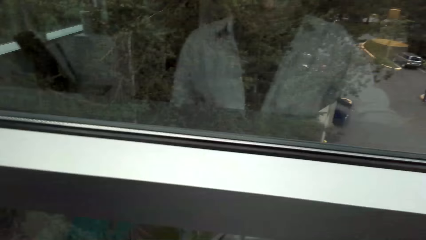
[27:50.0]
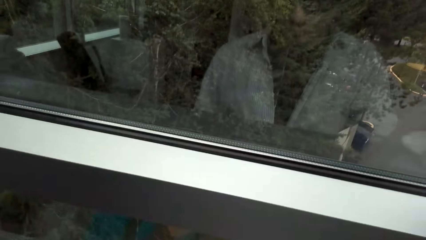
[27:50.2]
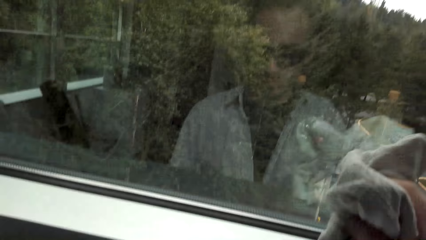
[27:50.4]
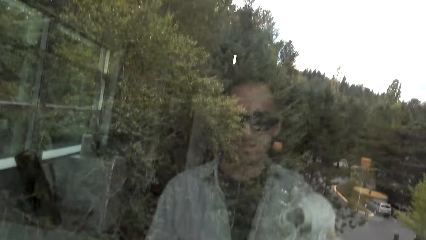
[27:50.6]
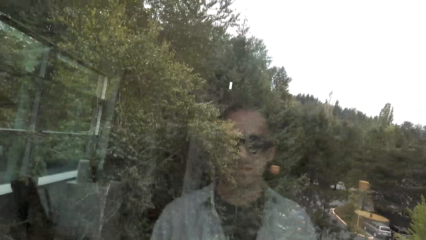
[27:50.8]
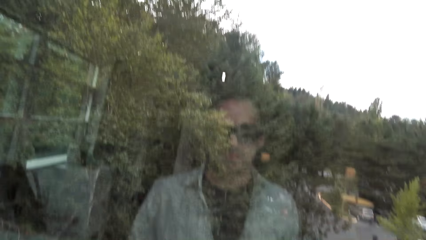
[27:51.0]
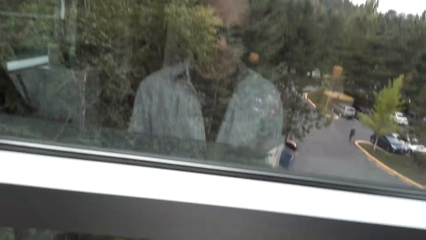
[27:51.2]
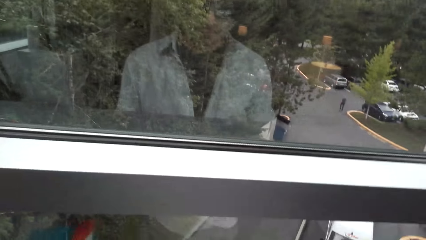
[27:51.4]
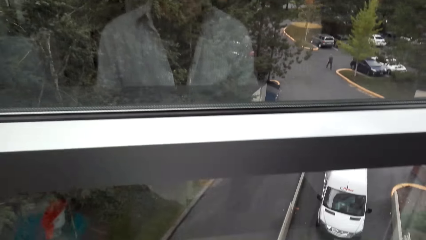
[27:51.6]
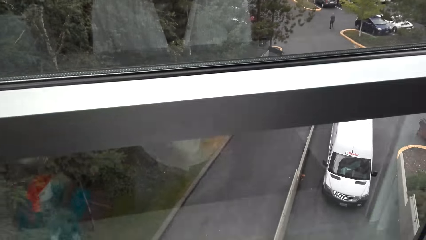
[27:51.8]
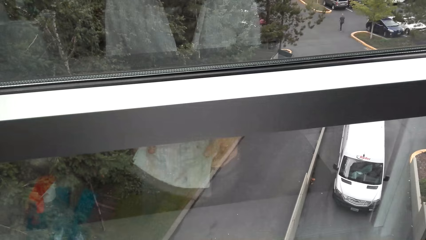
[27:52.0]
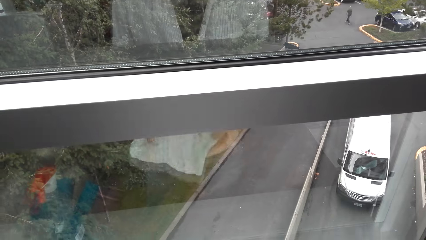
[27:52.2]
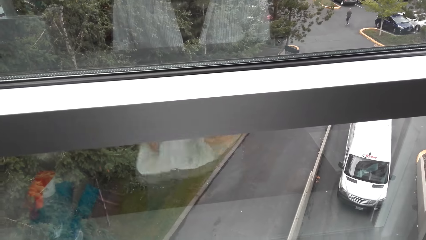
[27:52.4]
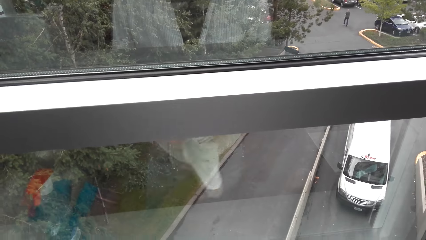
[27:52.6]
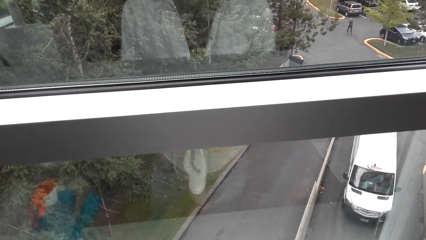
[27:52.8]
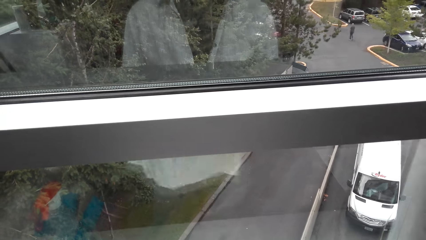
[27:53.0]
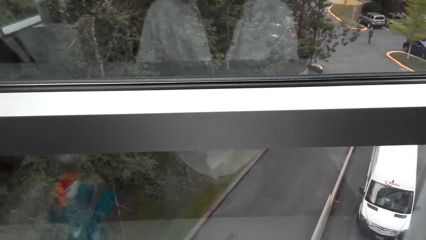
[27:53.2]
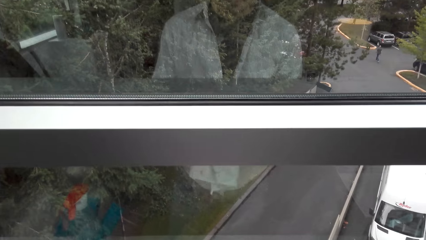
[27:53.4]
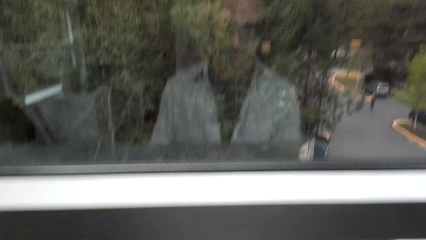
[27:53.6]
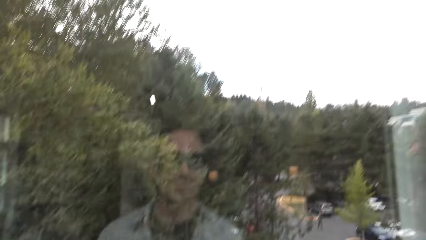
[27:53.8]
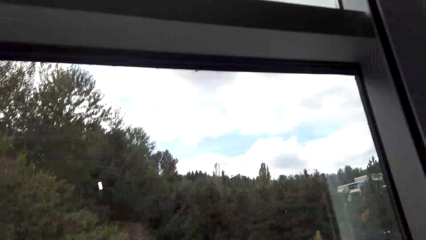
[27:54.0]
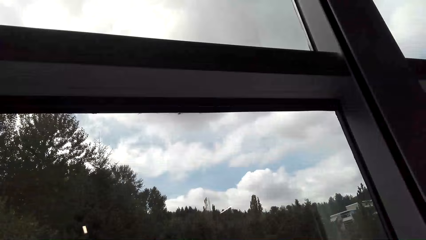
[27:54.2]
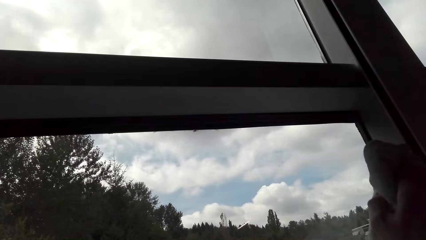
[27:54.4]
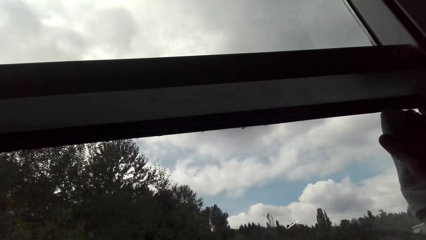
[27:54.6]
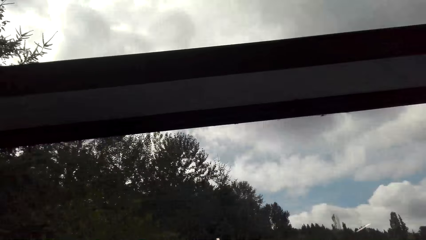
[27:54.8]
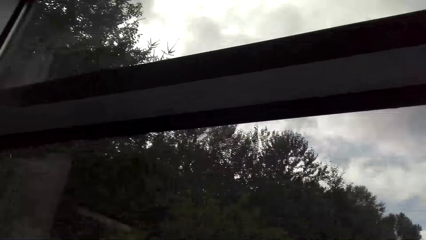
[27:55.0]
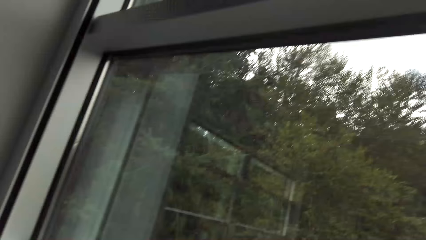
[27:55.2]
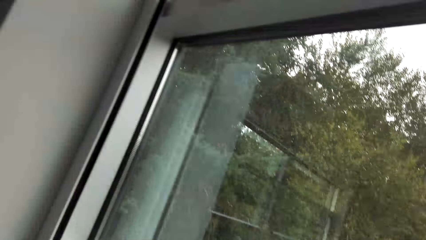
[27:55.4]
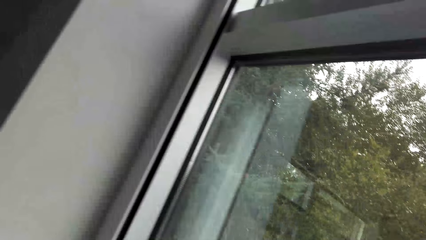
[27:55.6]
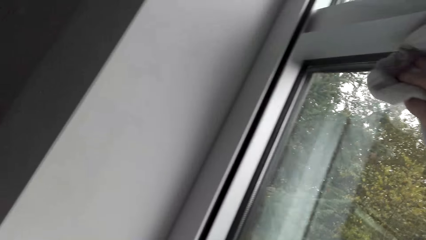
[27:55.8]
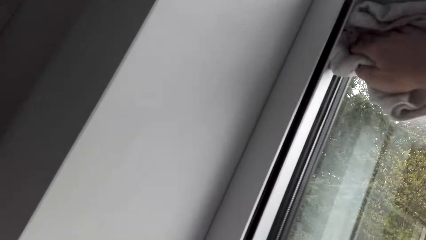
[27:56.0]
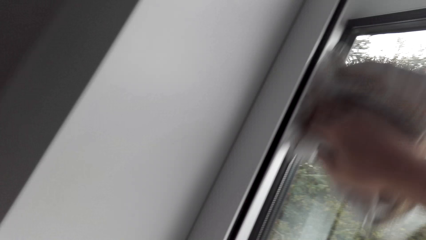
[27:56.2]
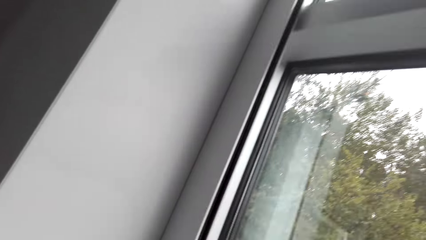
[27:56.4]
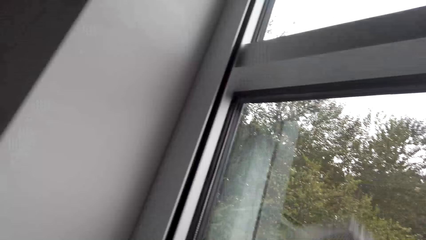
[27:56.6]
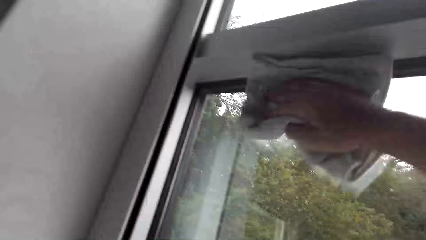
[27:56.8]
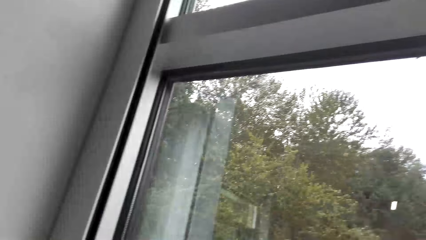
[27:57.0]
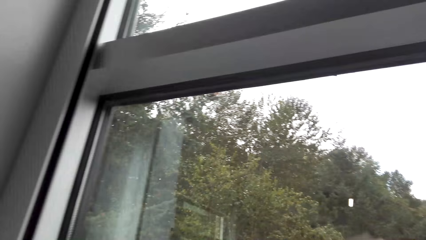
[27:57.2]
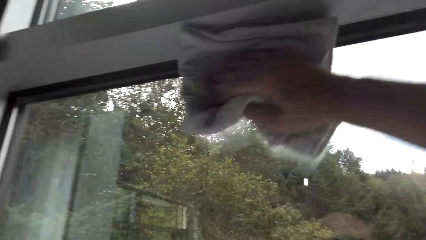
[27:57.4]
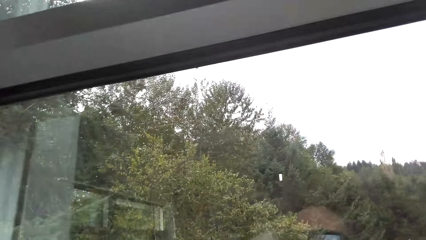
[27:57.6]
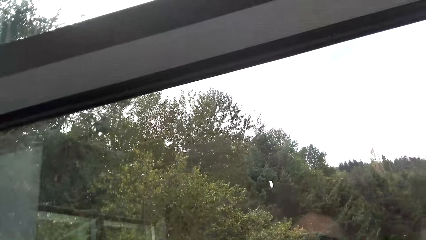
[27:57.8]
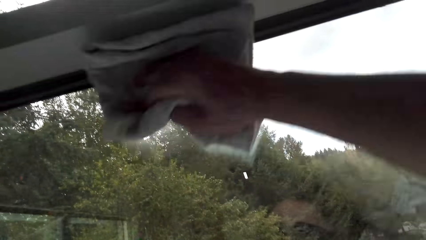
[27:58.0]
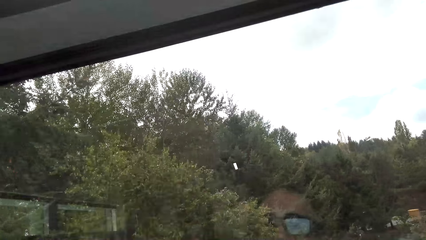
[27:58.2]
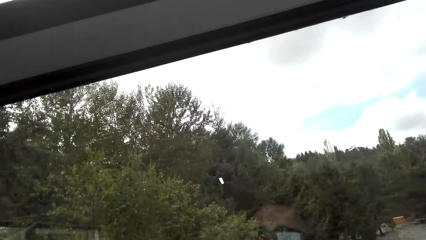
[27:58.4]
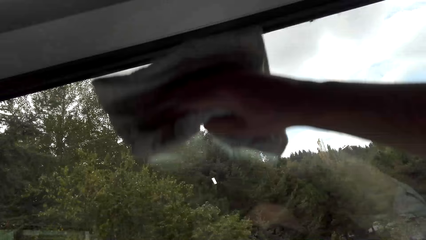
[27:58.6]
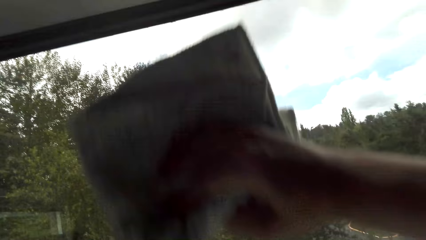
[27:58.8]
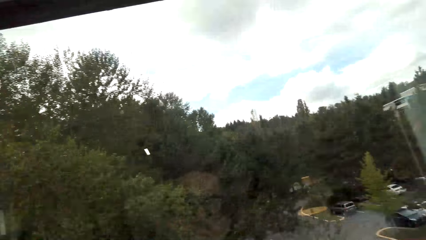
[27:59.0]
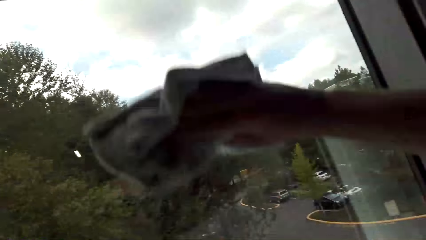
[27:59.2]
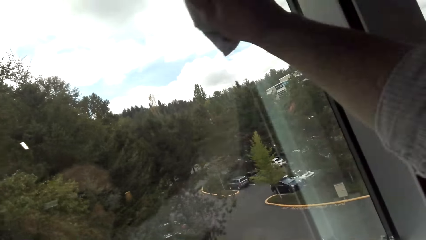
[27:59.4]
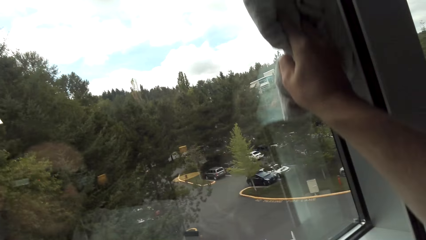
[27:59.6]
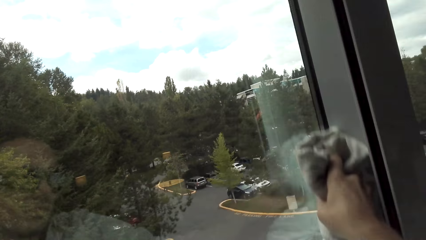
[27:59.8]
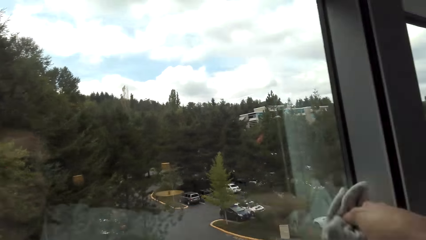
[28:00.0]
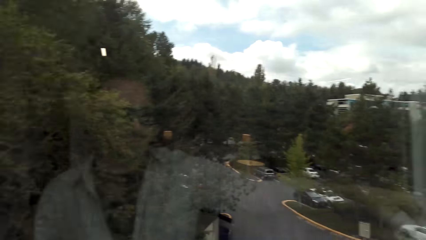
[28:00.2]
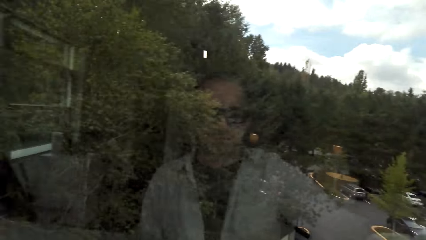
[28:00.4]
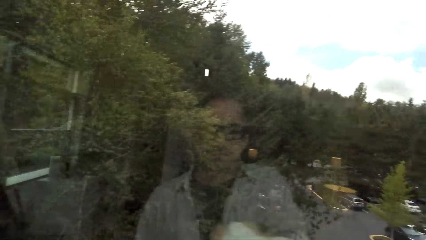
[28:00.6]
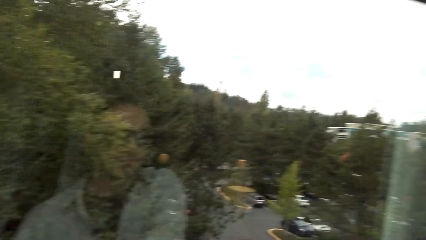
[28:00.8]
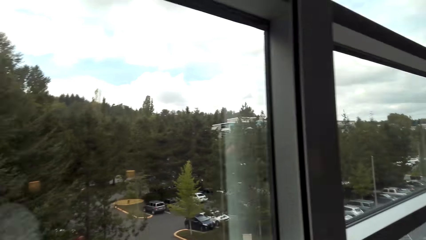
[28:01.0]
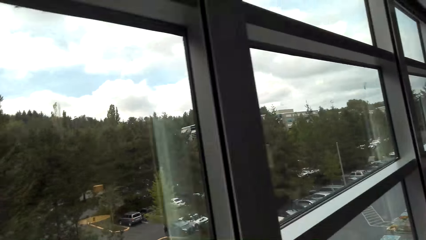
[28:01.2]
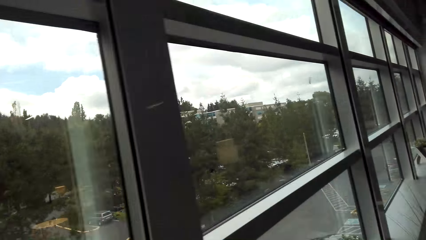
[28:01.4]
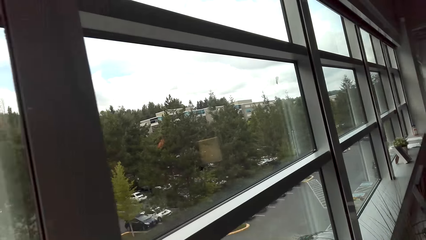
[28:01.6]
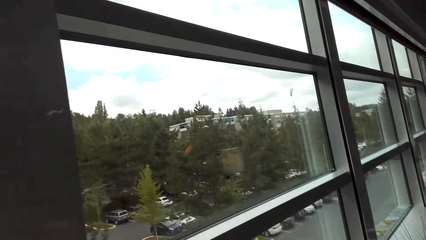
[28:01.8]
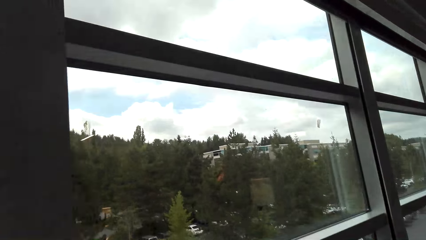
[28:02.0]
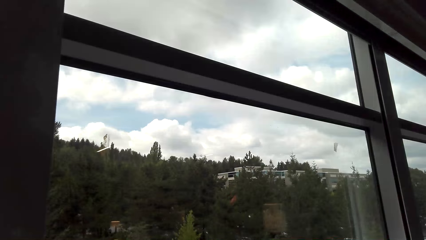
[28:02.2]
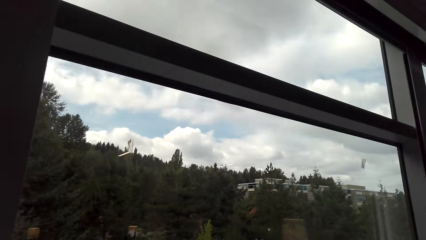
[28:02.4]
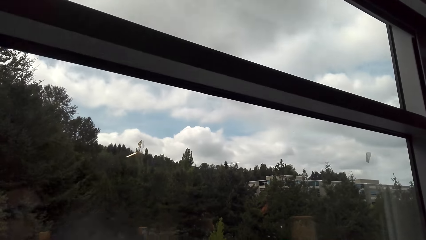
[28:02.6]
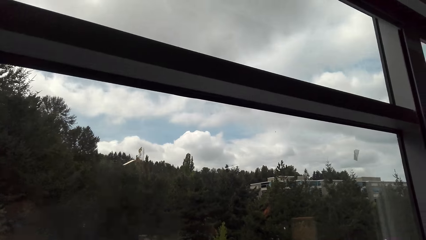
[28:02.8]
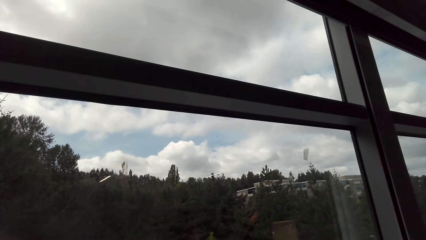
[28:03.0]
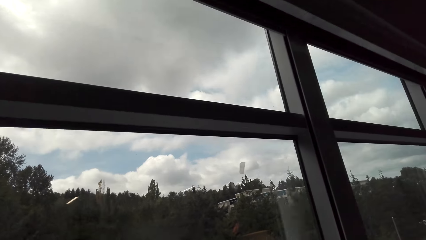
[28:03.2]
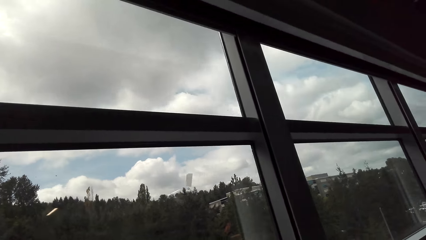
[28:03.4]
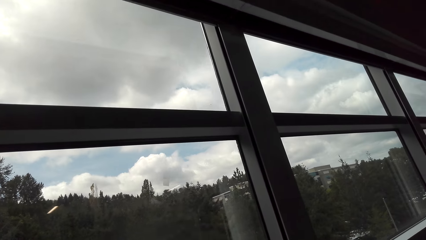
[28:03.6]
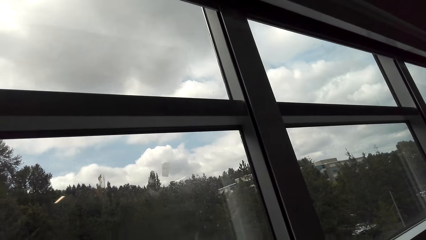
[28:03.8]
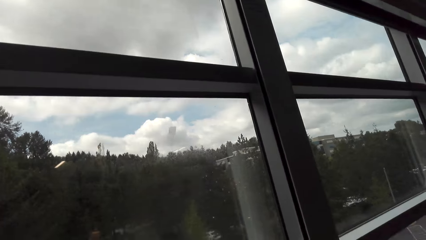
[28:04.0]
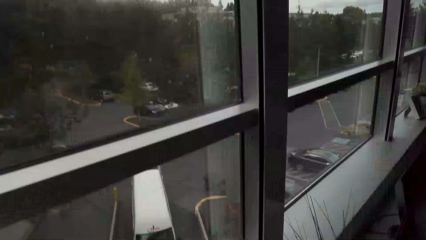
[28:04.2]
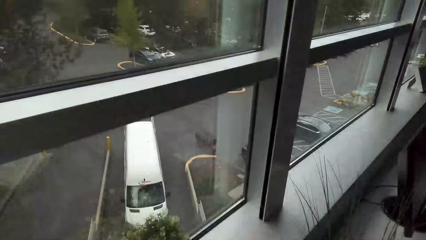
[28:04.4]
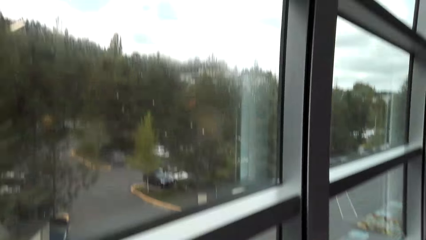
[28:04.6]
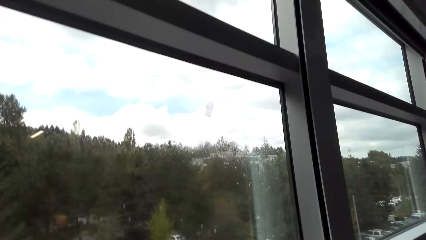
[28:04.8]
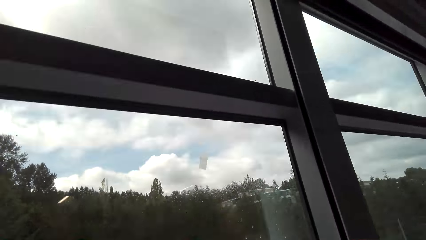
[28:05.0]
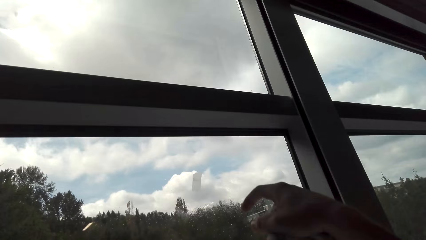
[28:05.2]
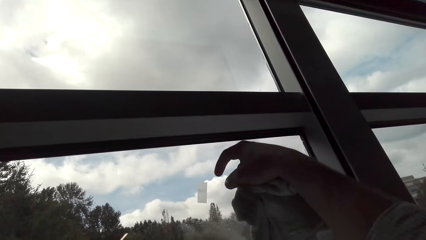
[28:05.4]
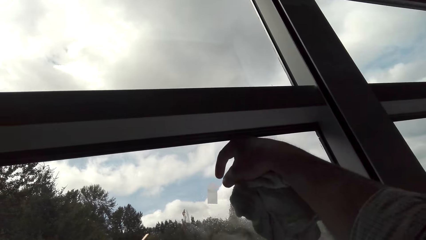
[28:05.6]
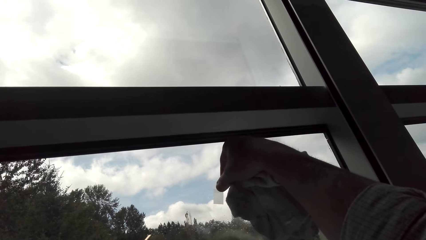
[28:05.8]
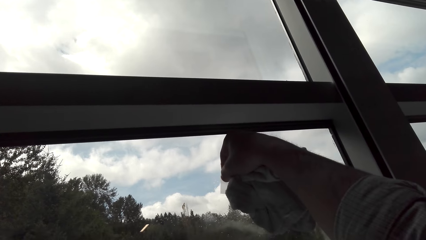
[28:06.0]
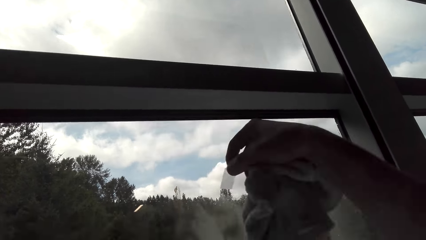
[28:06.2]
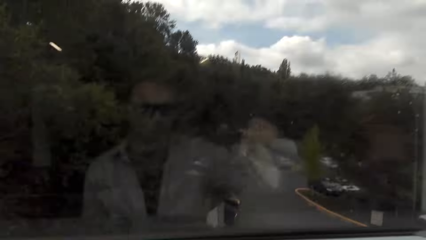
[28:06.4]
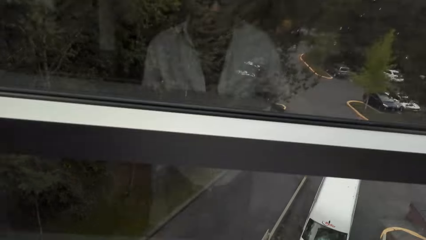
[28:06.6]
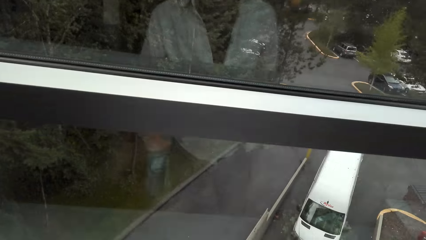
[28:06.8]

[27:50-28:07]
The camera wearer folds the cloth. They wipe the window pane.
